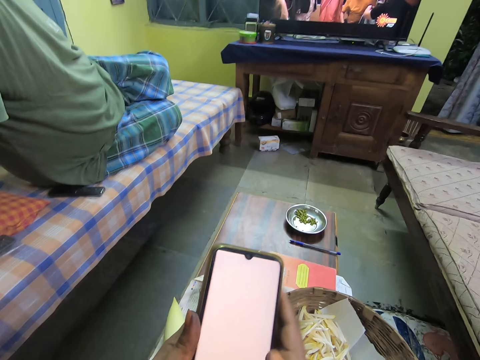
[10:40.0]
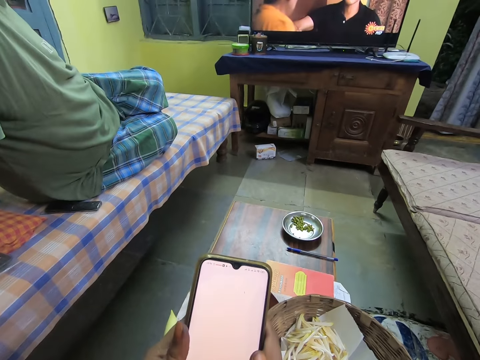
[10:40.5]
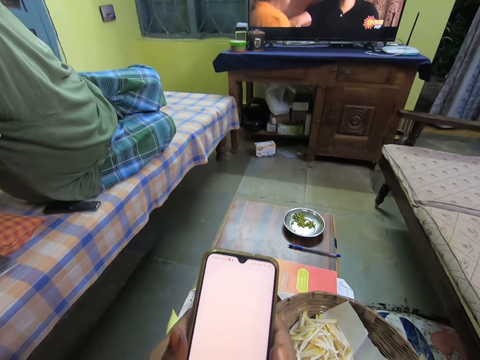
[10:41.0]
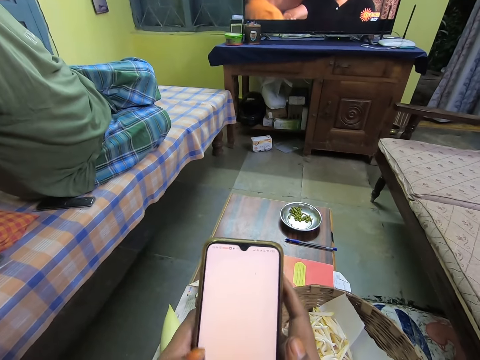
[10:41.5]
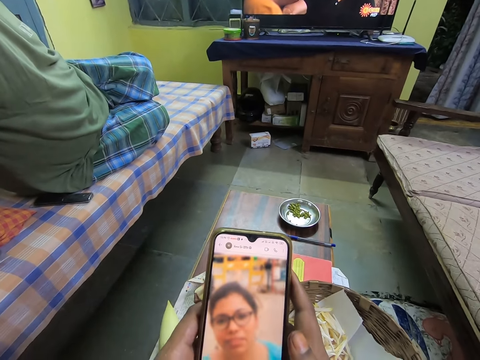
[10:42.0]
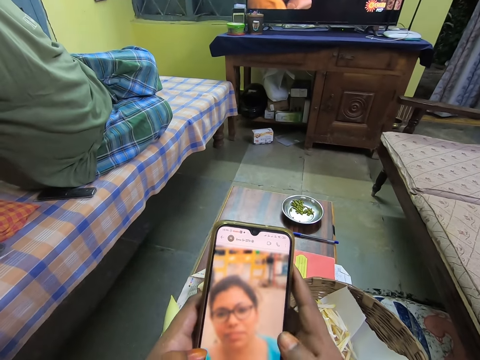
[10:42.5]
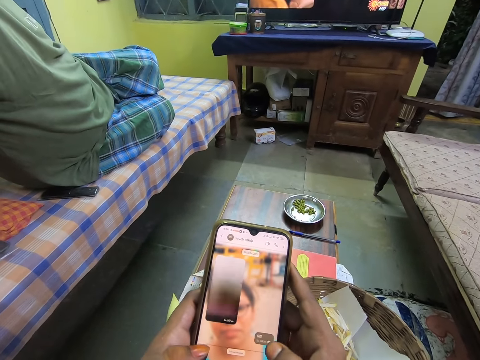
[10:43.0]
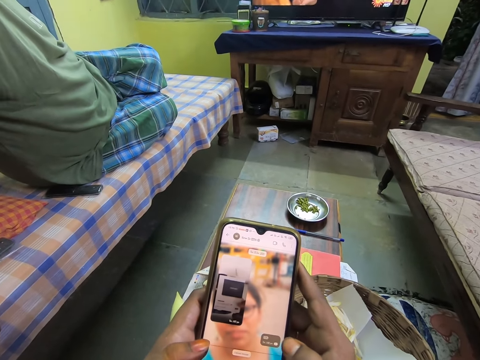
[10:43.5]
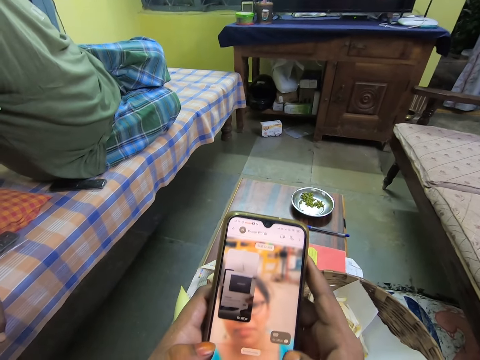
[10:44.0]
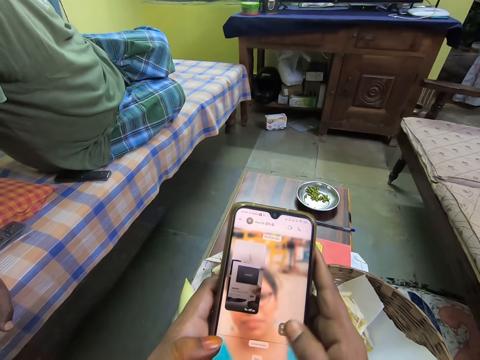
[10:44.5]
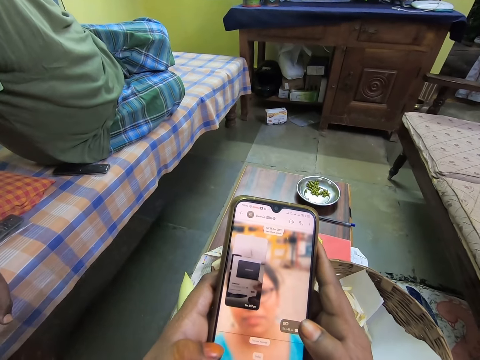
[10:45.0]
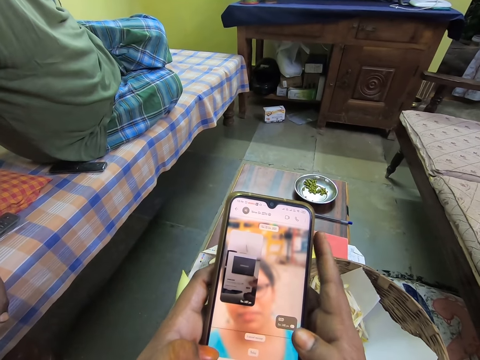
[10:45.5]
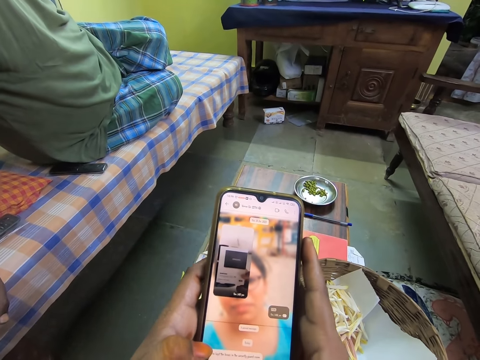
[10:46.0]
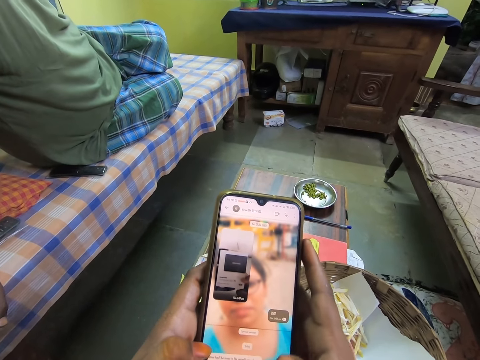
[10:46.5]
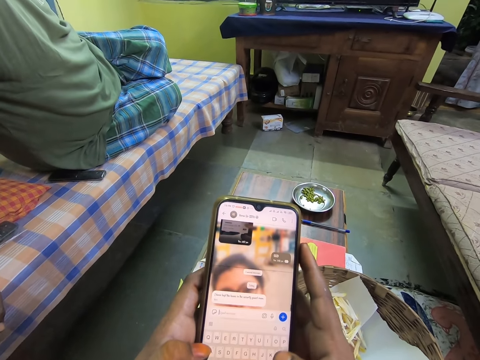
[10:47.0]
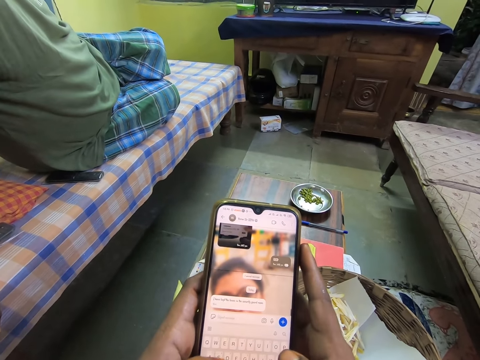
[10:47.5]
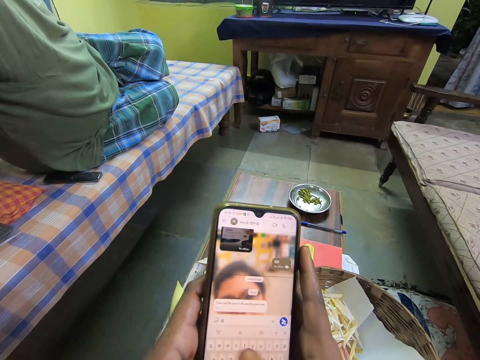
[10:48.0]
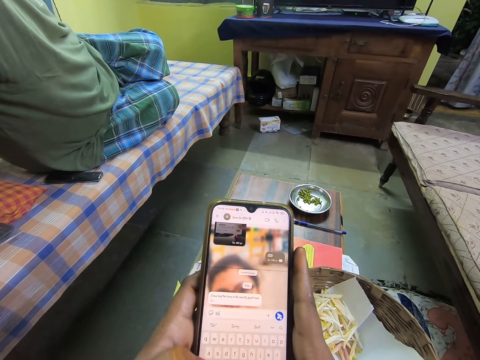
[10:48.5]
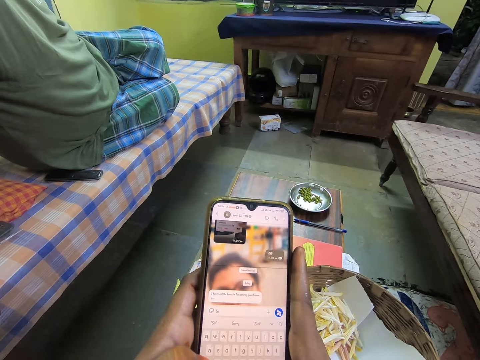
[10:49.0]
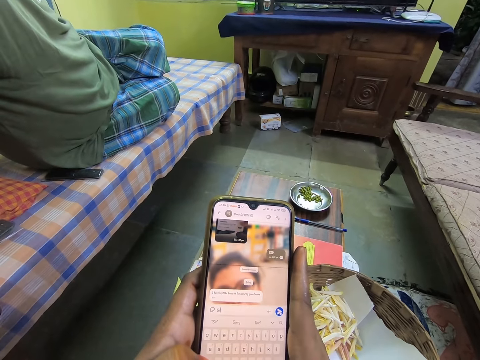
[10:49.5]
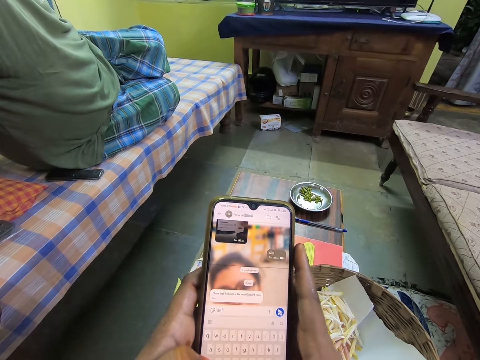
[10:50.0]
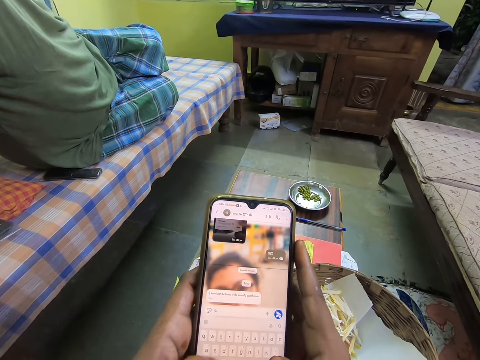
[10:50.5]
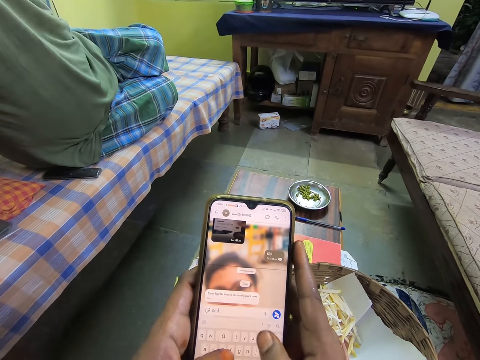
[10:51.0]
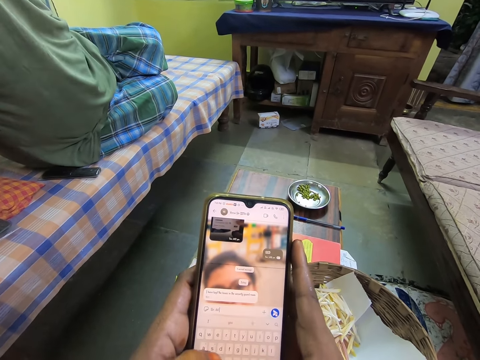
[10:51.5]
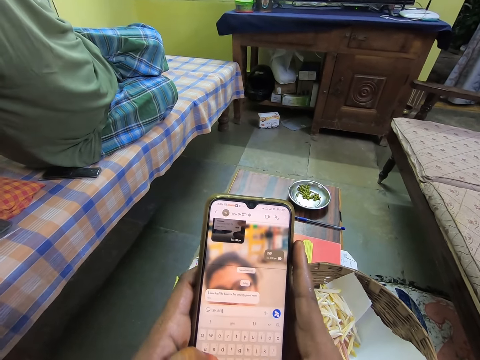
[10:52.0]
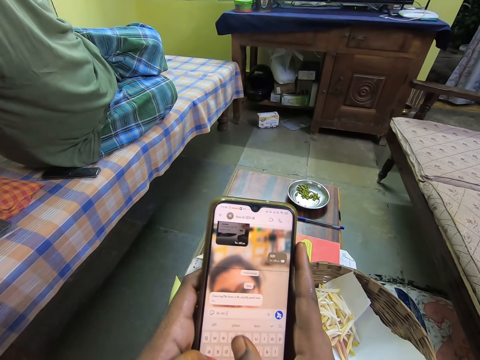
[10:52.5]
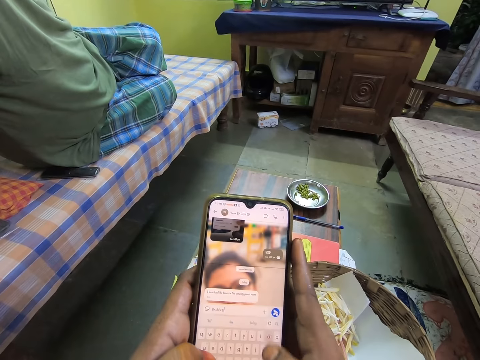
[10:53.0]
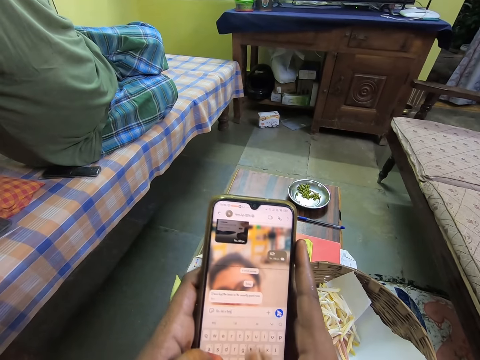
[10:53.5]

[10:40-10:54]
The camera wearer operates the phone with both hands. They type on the phone.

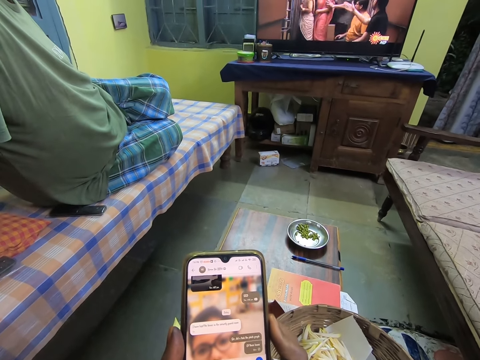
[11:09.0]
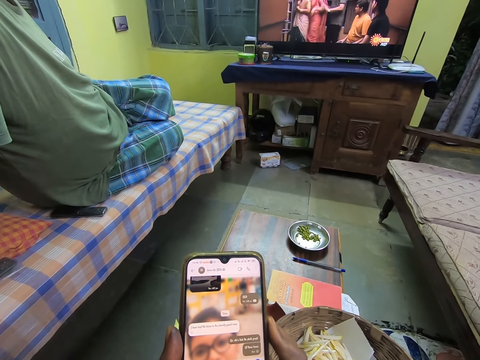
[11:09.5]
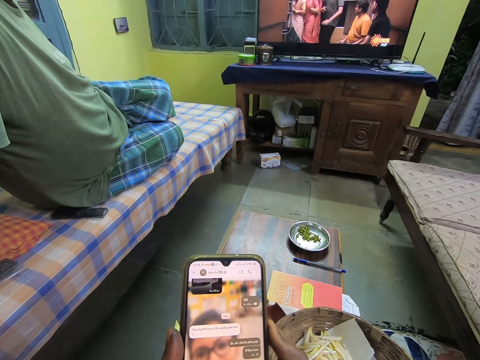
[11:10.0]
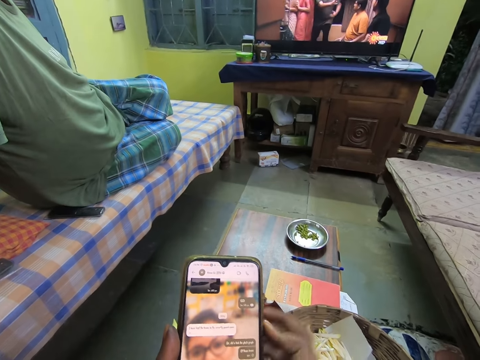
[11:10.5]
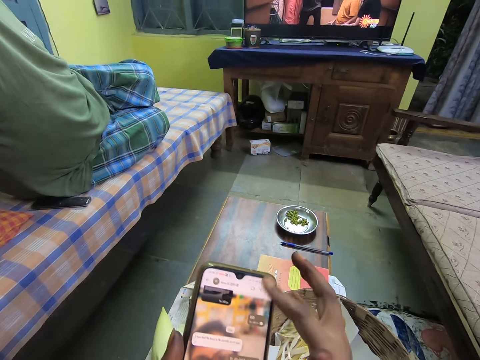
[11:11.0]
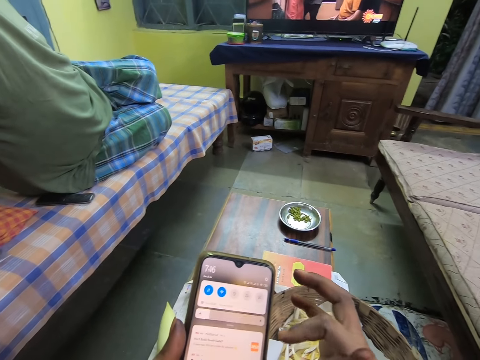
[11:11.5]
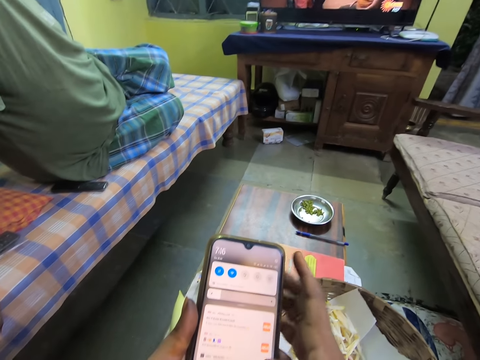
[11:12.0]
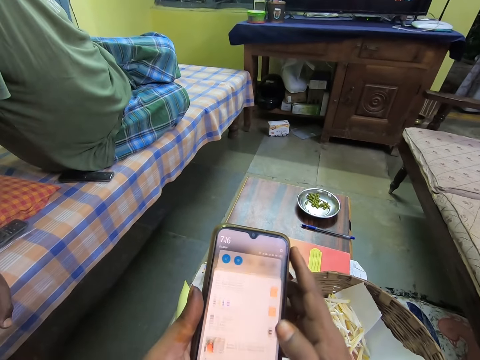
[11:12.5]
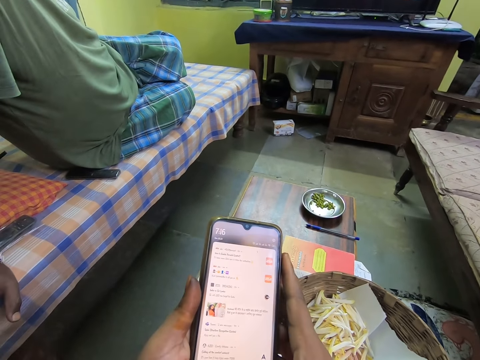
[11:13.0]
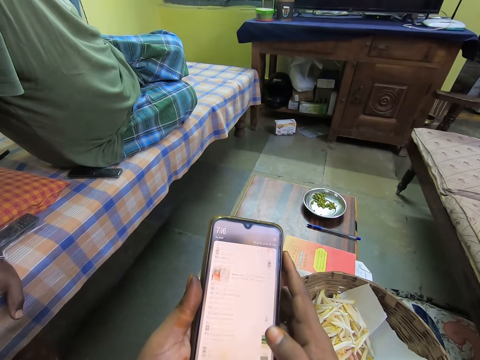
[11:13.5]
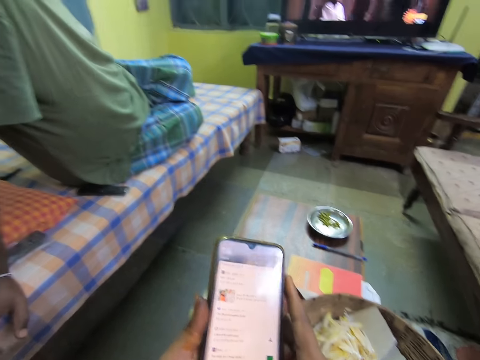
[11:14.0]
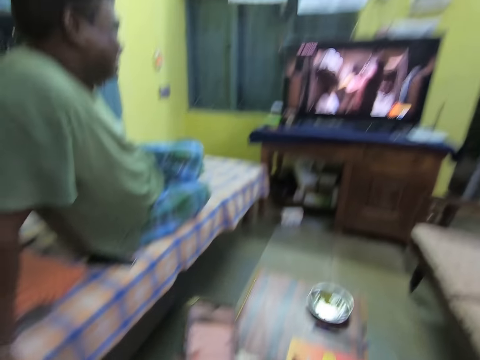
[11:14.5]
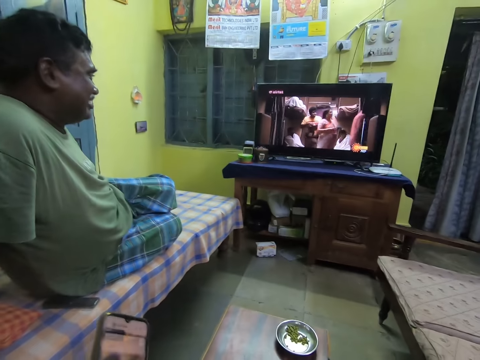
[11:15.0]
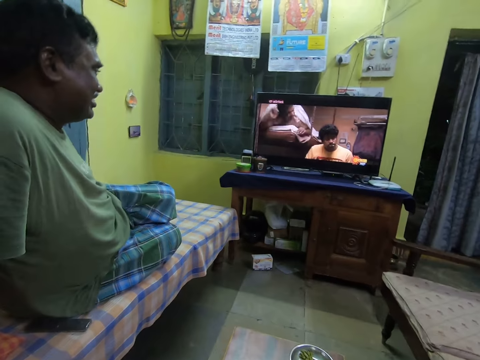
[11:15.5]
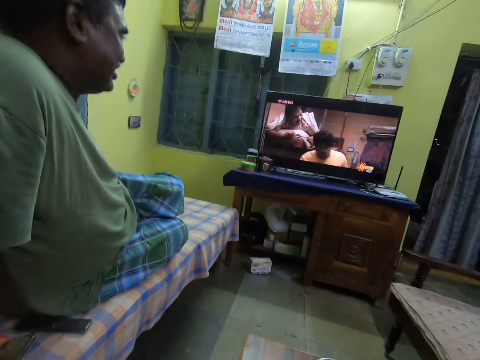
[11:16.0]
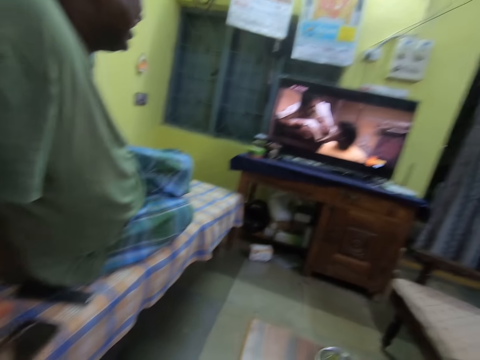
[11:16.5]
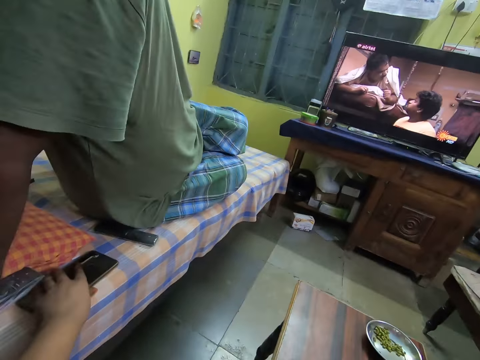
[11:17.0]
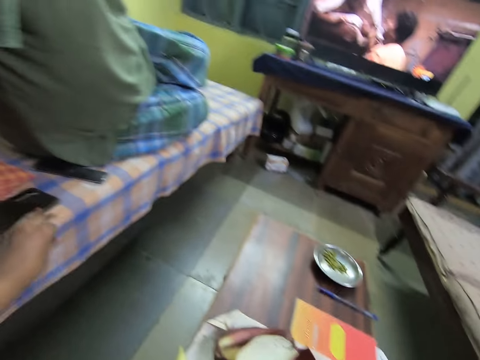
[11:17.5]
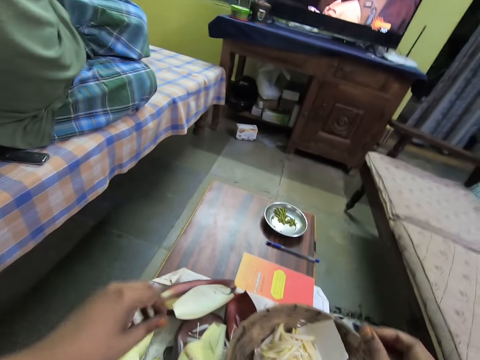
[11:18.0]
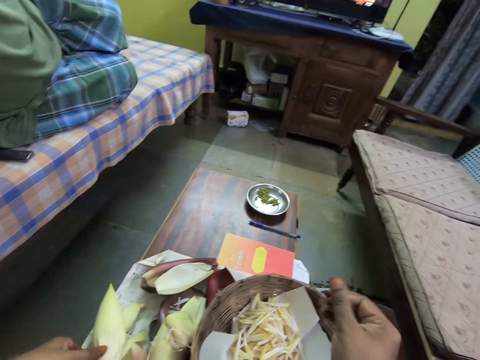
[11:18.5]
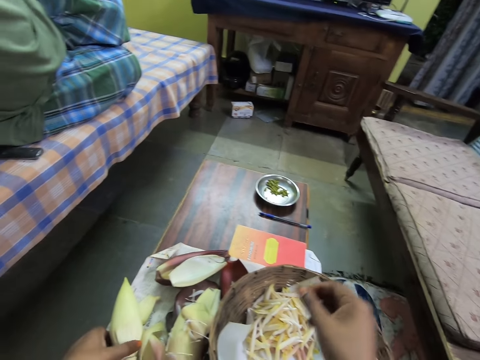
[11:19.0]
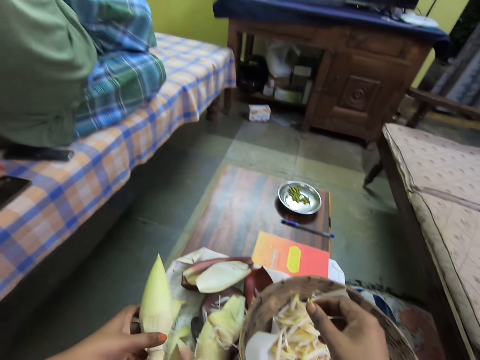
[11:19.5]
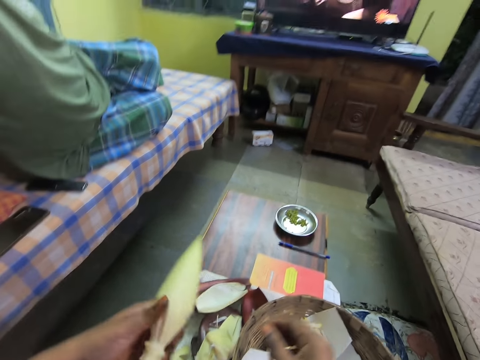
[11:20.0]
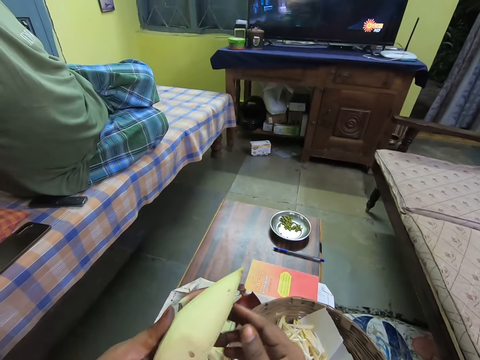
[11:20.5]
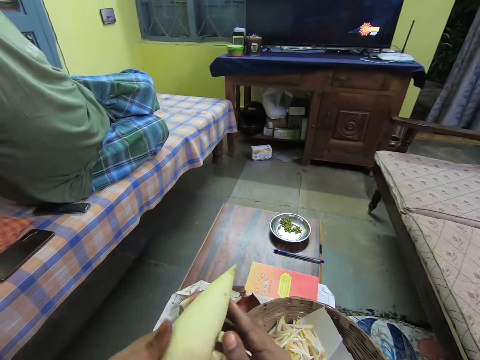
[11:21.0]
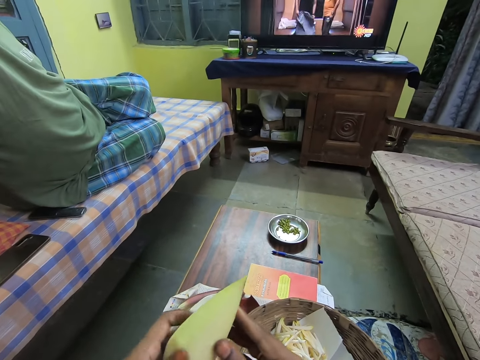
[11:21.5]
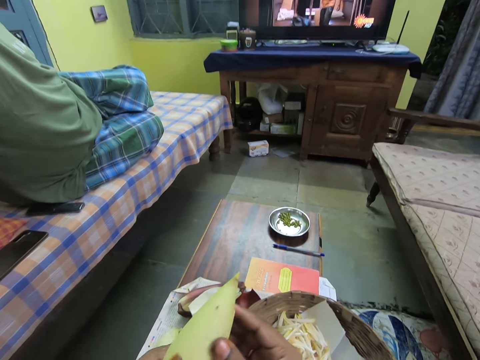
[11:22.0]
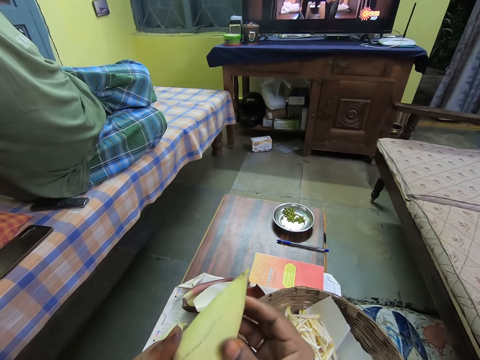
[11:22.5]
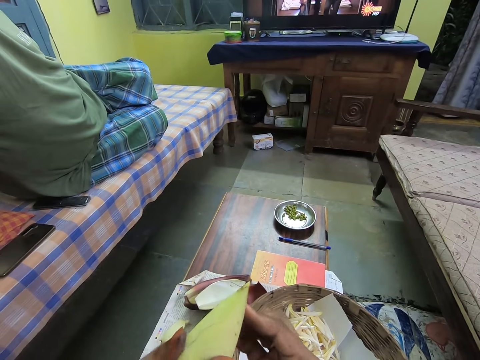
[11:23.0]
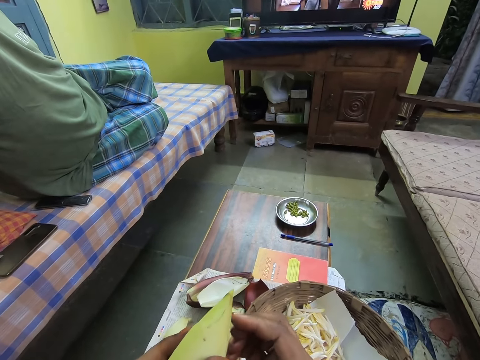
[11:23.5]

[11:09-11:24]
The camera wearer operates the phone in both hands with her right hand. She swipes on the phone. She places the phone on the bed with her left hand. She picks up the larger food crop or banana bud from the table with her left hand. She holds the larger food crop with both hands.
